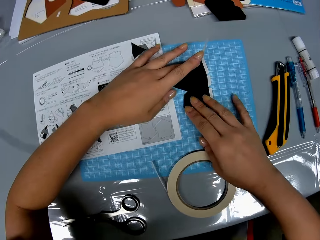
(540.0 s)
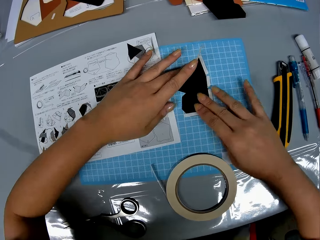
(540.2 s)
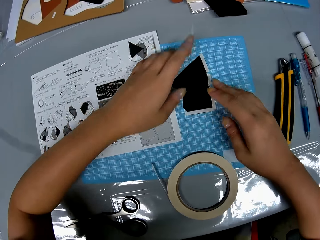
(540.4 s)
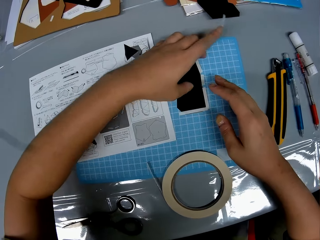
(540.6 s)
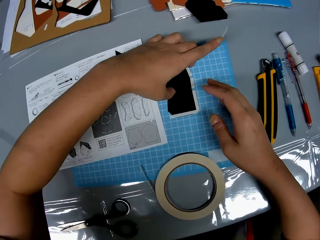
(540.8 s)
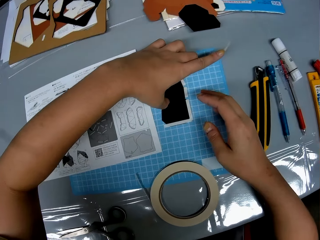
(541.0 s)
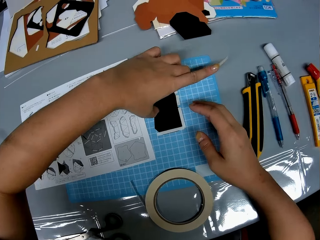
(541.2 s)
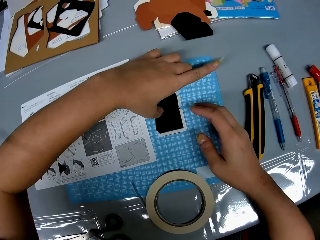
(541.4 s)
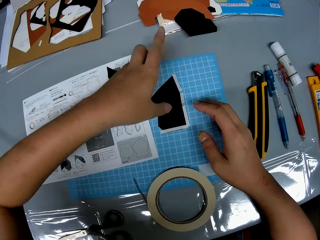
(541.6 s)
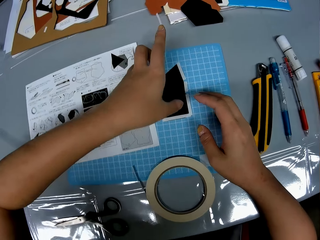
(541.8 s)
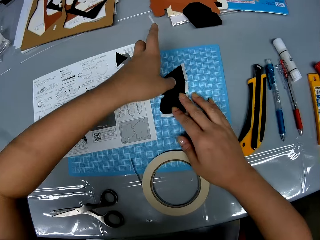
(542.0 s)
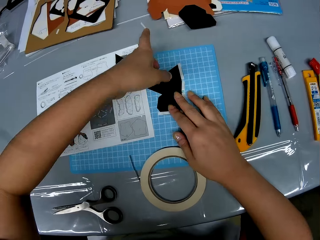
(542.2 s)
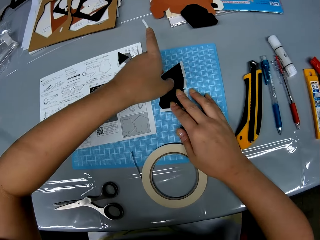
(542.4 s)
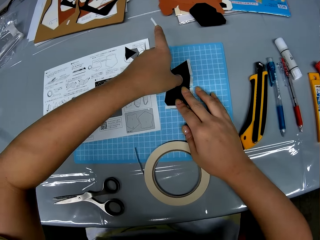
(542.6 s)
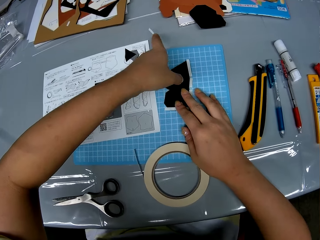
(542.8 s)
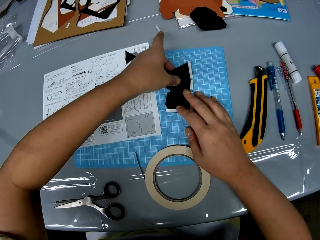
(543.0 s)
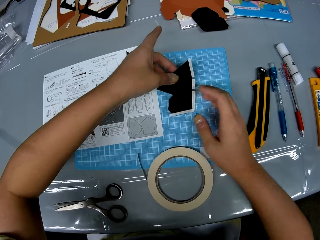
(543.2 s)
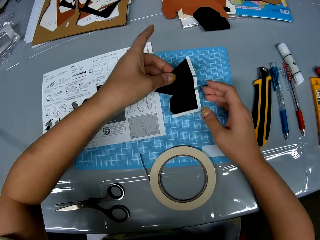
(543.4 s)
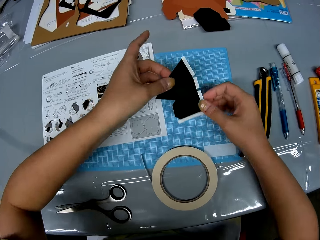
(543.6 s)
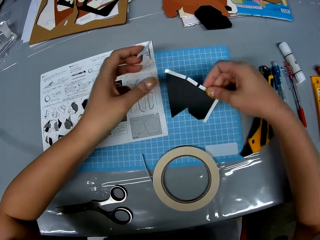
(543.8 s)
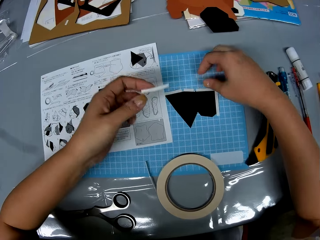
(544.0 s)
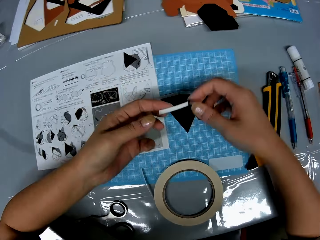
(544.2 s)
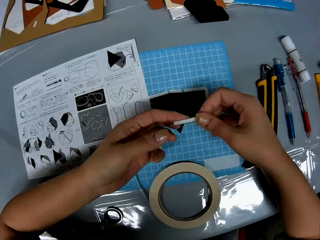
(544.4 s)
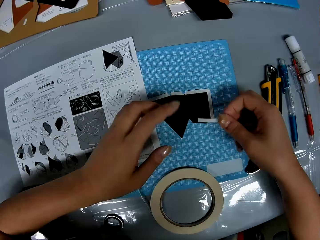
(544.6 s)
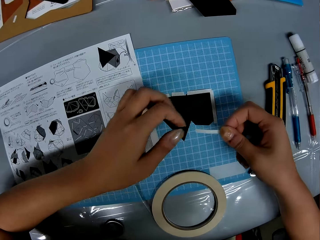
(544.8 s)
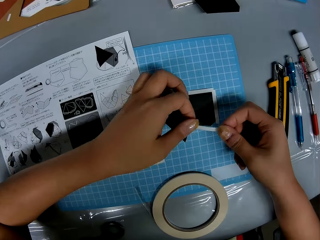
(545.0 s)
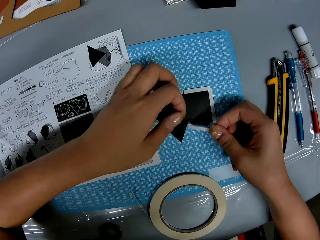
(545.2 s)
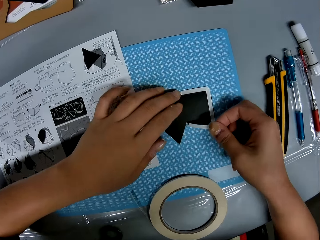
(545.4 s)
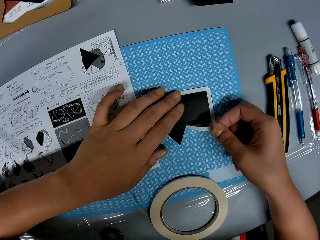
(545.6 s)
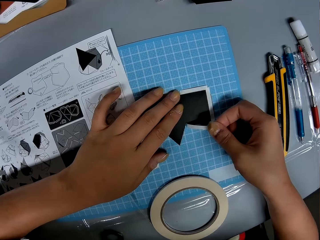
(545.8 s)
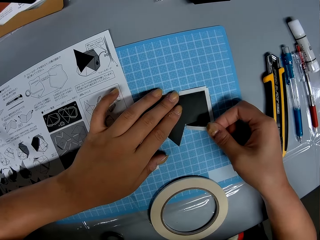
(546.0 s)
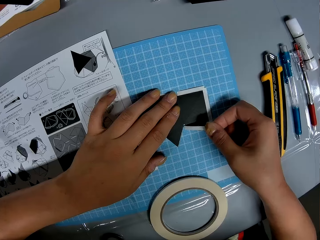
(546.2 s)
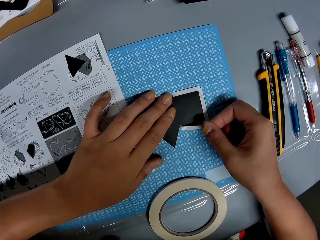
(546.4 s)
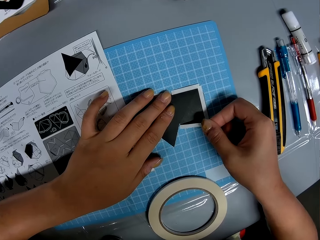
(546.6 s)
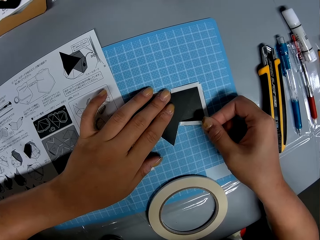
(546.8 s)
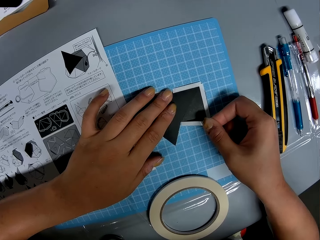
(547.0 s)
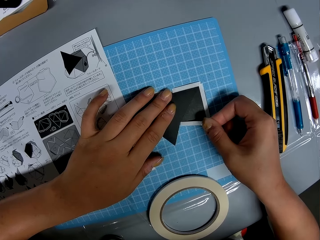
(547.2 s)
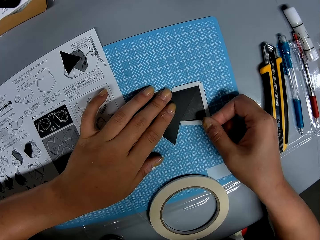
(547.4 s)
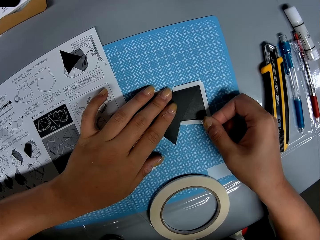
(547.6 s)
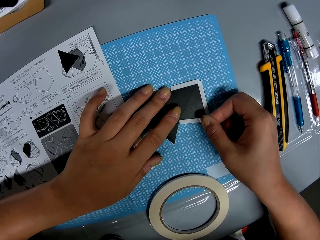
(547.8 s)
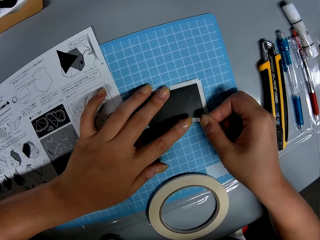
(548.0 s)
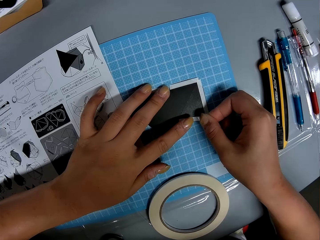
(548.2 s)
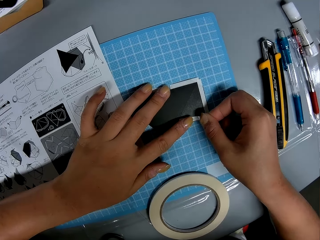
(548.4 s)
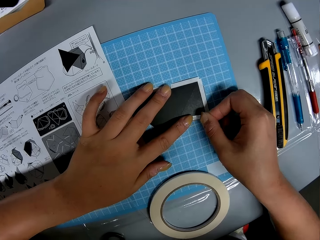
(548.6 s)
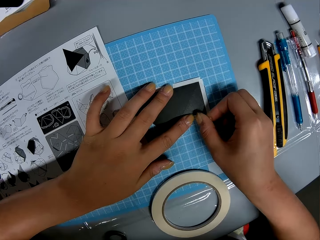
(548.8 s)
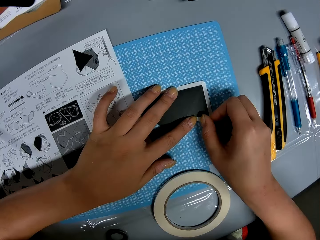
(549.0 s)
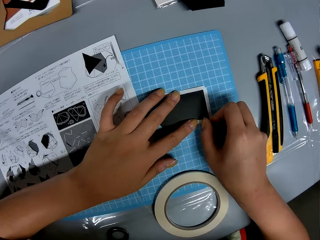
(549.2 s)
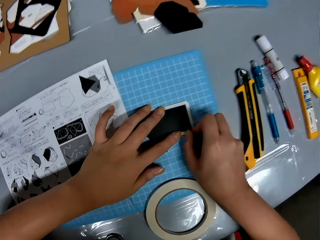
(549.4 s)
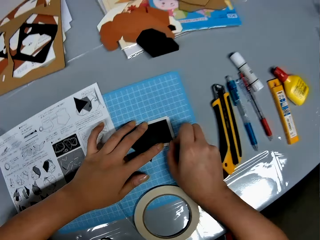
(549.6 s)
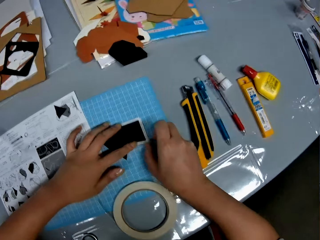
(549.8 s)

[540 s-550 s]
The camera wearer drops the scissors on the table with her right hand. She puts the piece of adhesive tape on the black shape piece with her hands. She picks the paper cutting and puts the paper cutting on a cutting mat. She sticks the masking tape on the paper cutting.

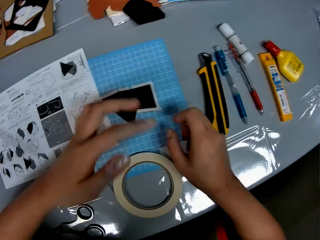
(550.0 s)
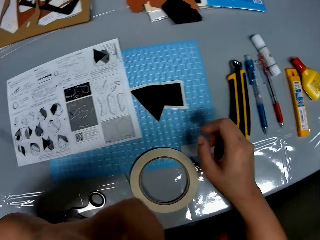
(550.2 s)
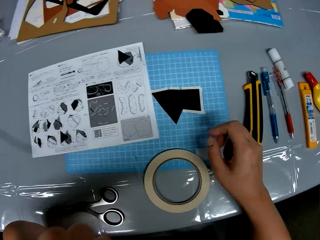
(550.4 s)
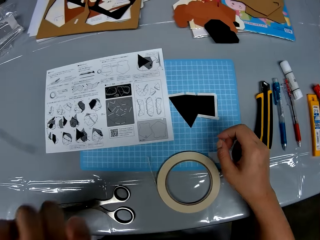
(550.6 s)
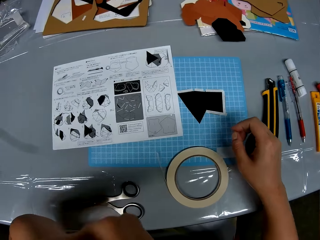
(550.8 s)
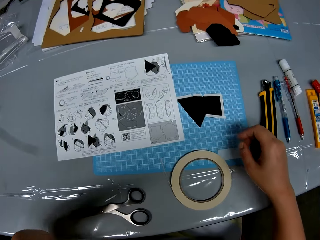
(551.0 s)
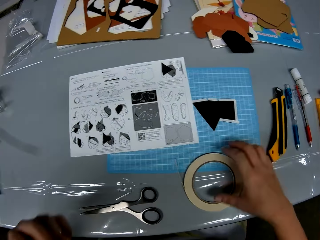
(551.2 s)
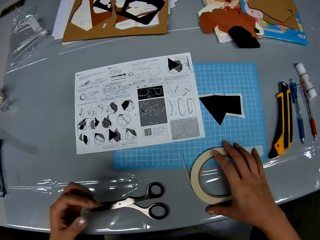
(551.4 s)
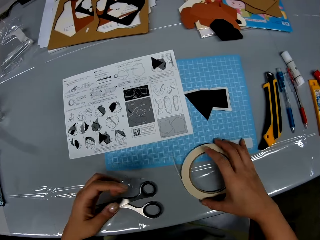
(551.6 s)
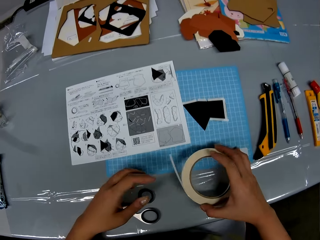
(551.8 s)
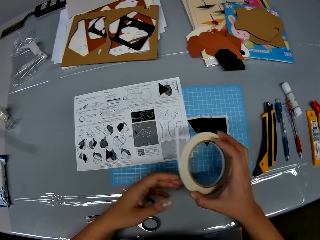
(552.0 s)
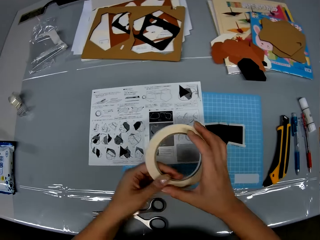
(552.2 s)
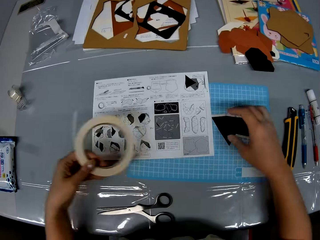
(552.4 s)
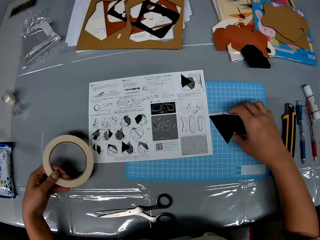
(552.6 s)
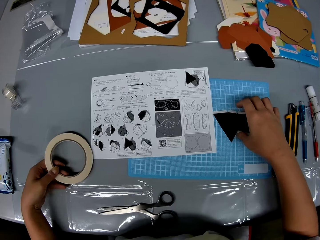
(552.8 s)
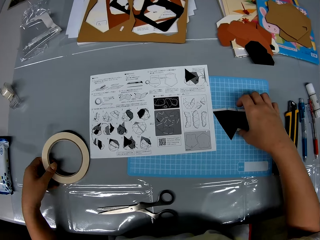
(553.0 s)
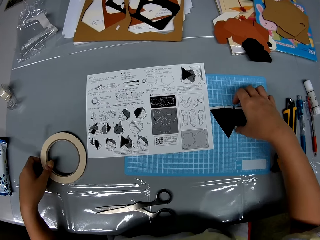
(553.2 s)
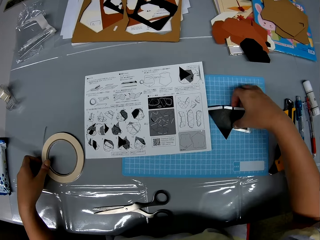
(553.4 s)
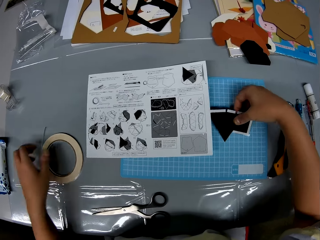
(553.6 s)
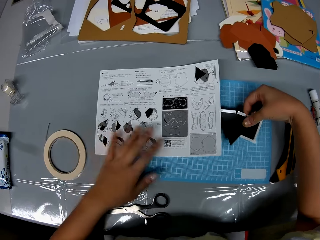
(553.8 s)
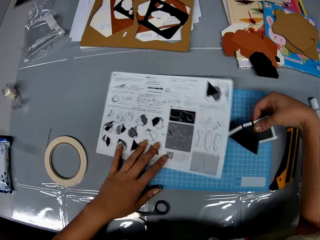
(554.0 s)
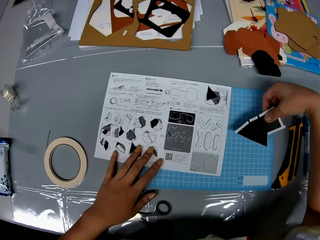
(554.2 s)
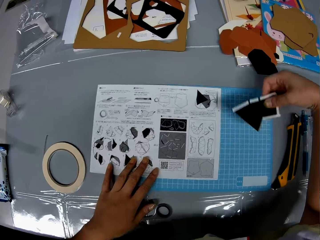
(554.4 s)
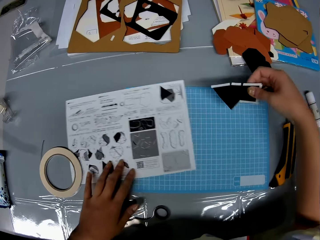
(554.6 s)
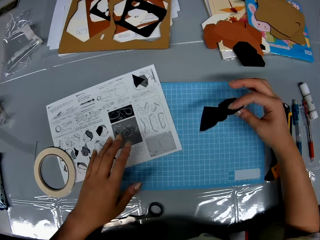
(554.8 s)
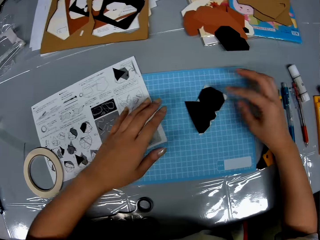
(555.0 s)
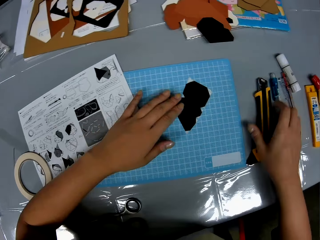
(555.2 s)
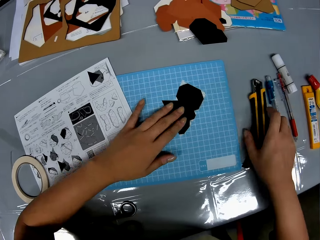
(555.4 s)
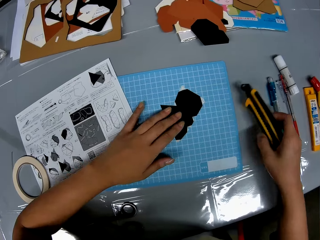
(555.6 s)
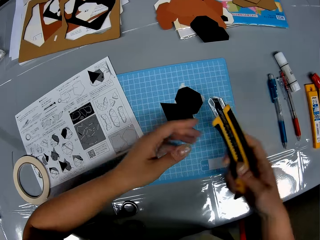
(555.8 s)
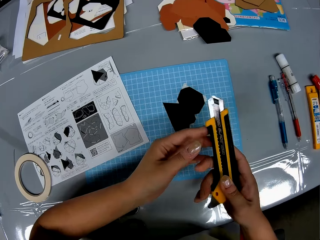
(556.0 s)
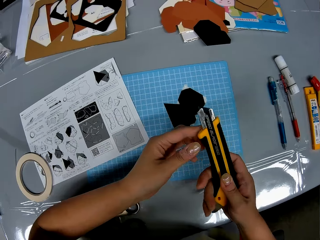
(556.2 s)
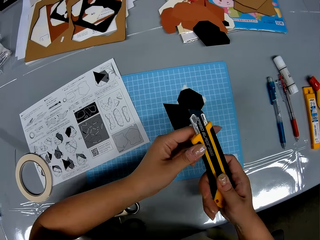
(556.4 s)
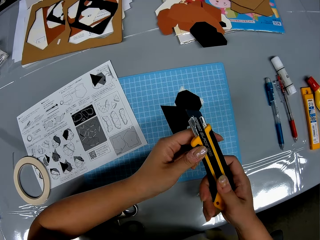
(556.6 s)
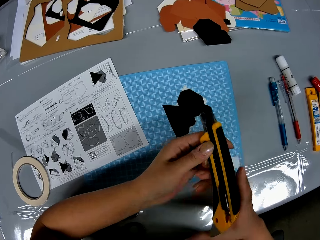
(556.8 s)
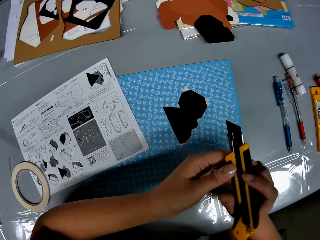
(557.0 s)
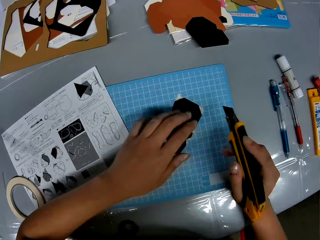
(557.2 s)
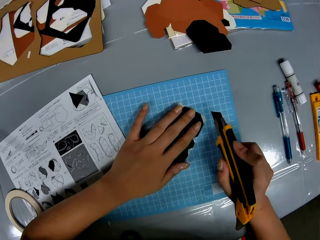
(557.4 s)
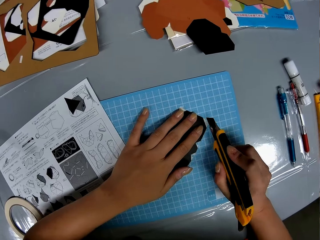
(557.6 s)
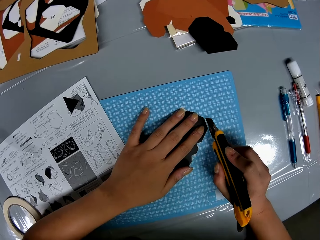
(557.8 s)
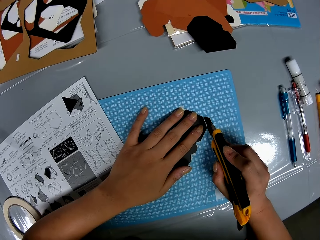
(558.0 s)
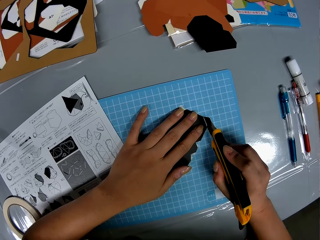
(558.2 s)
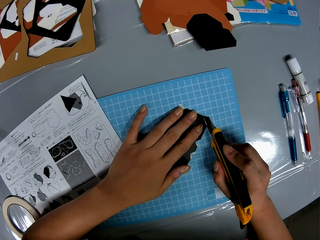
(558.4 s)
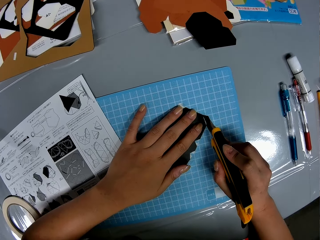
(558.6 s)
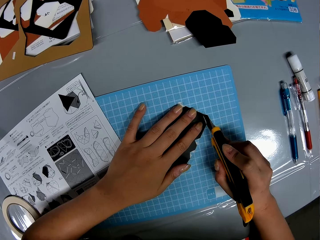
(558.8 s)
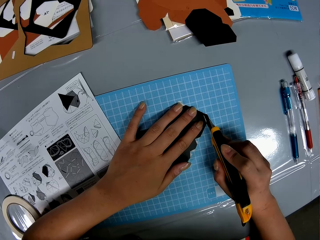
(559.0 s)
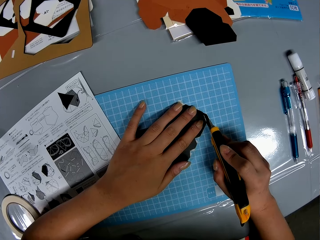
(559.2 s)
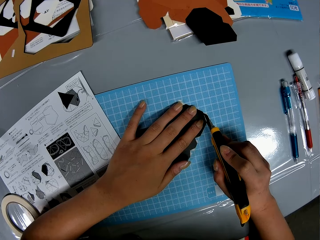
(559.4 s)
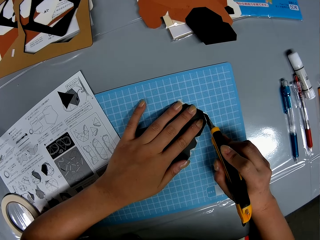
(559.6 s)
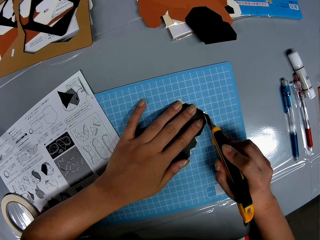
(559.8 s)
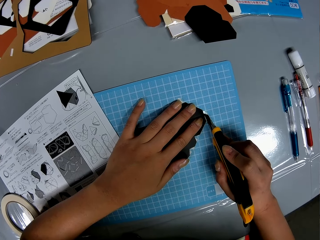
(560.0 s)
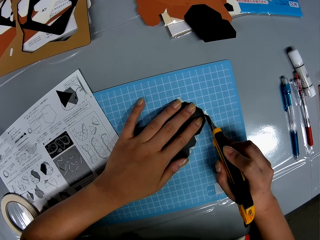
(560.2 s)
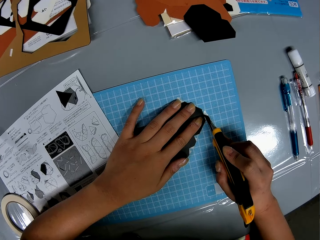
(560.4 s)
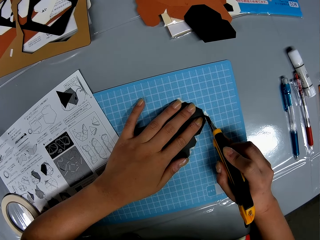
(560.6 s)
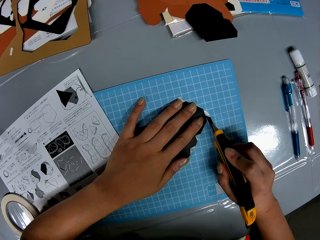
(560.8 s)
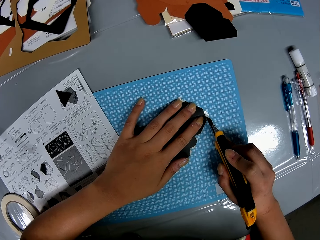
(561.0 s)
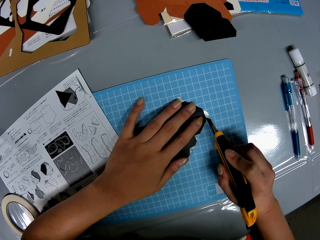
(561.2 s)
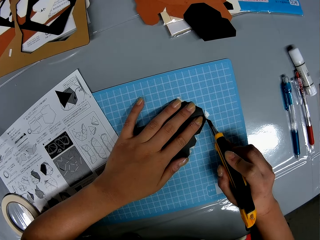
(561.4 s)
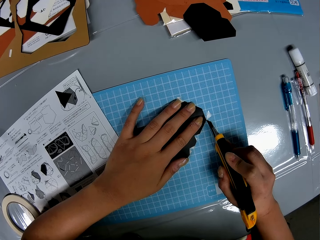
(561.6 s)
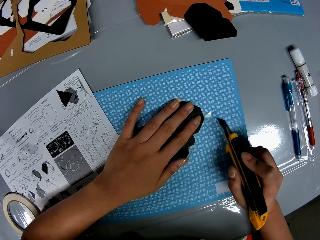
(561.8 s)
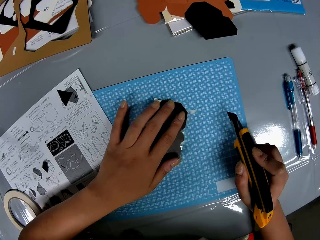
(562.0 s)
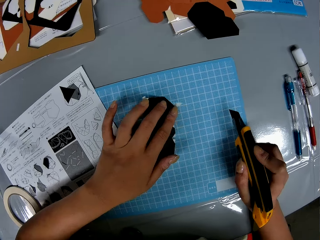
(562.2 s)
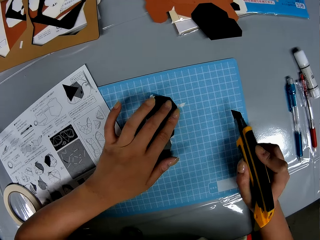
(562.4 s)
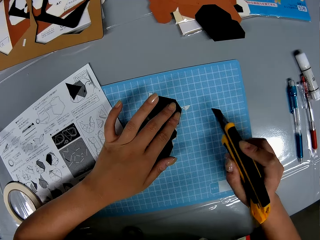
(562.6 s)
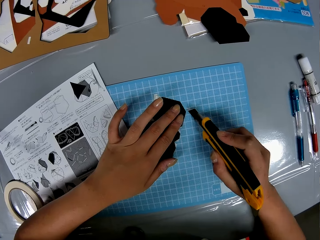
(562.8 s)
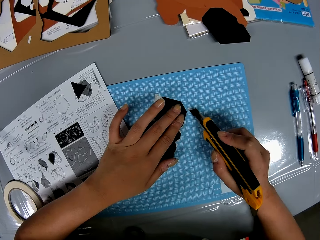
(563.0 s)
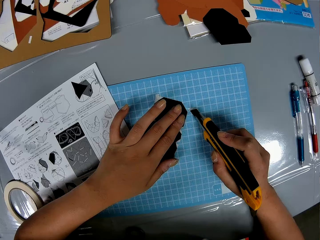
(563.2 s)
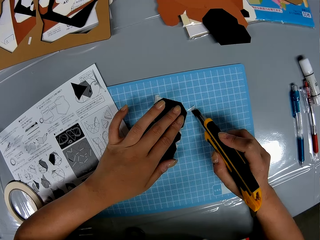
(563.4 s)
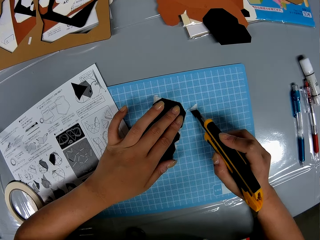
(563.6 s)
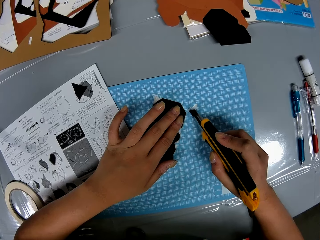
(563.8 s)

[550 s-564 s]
The camera wearer pulls her hand off the masking tape. She picks the adhesive tape on the table with her left hand. She passes the adhesive tape to her left hand. She puts the adhesive tape on the table with her left hand. She picks the black shape piece with her right hand. She adjusts the instruction manual with her left hand. She drags the instruction manual on the cutting mat. She puts the paper on the table. She holds the piece of paper to the cutting sheet with her left hand. She picks up a retractable blade knife from the table with her right hand. She holds the retractable blade knife in both hands briefly. She holds the piece of paper to the cutting sheet with her left hand. She cuts the tape off the piece of paper with the retractable blade knife.
